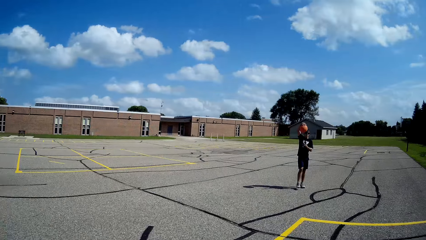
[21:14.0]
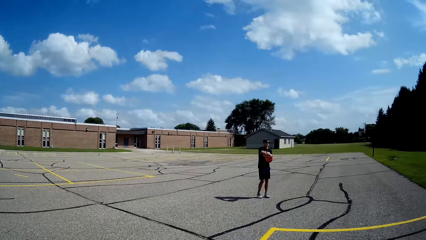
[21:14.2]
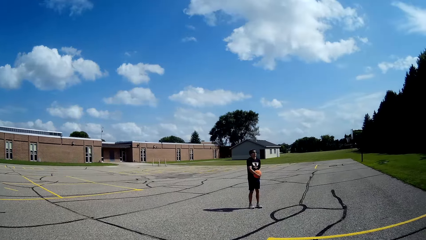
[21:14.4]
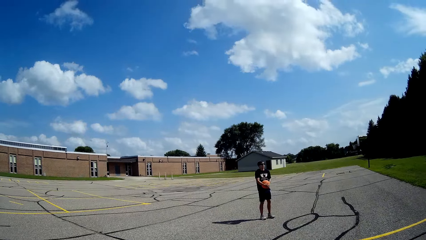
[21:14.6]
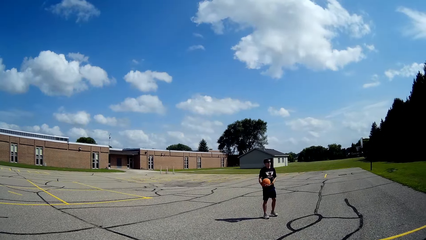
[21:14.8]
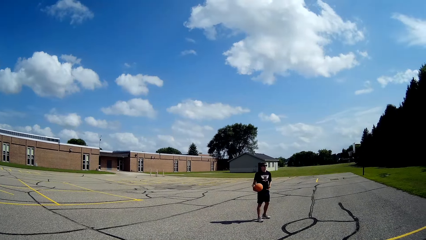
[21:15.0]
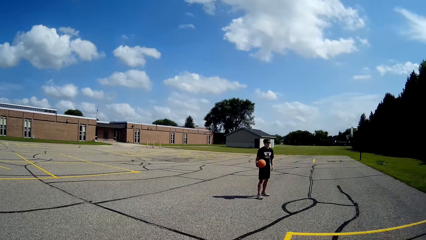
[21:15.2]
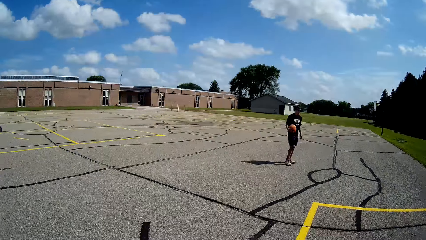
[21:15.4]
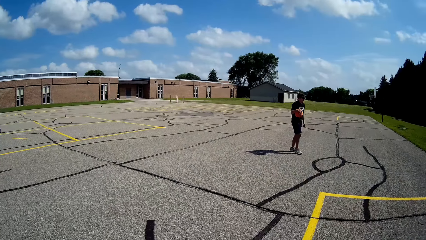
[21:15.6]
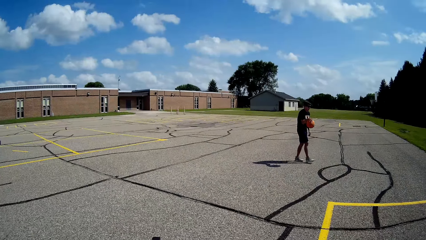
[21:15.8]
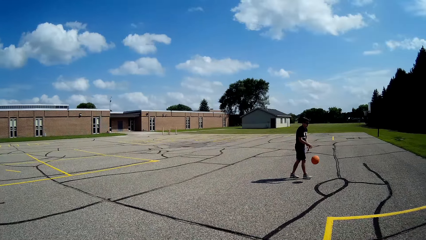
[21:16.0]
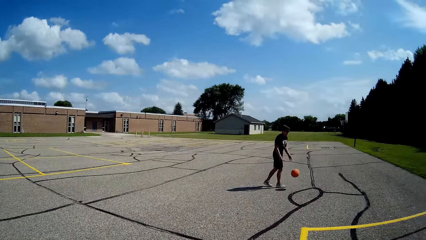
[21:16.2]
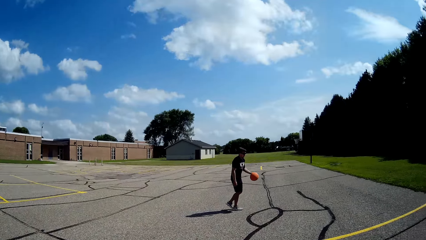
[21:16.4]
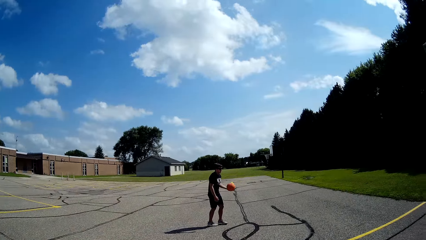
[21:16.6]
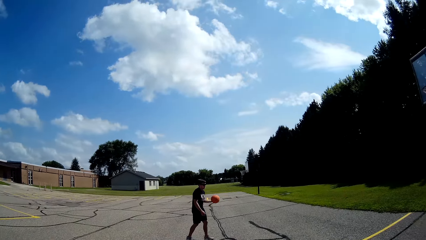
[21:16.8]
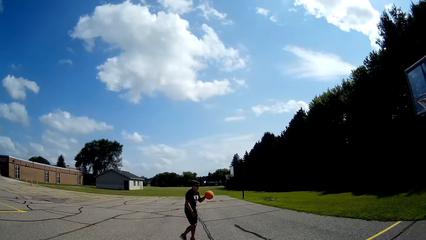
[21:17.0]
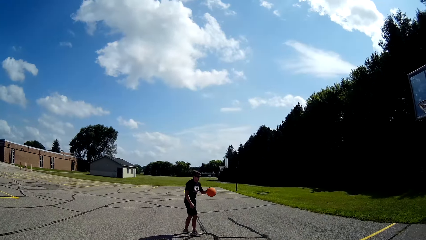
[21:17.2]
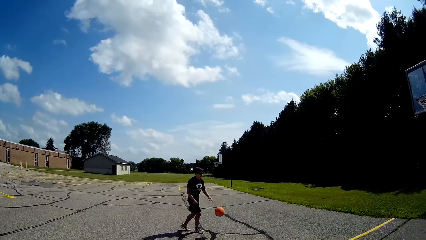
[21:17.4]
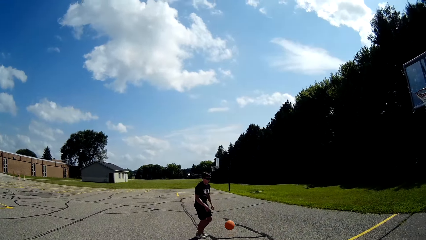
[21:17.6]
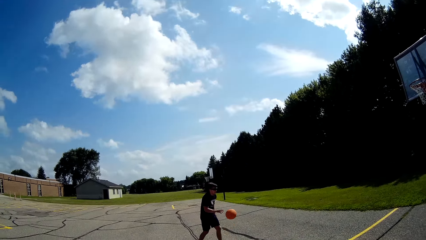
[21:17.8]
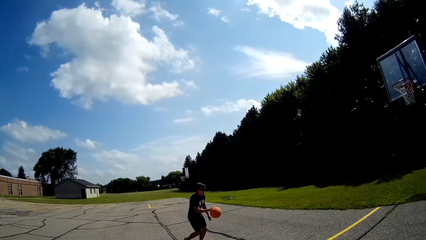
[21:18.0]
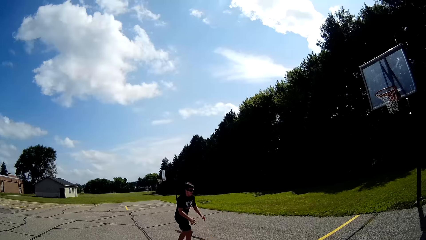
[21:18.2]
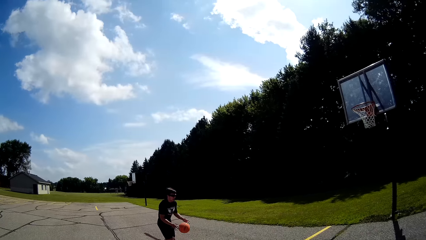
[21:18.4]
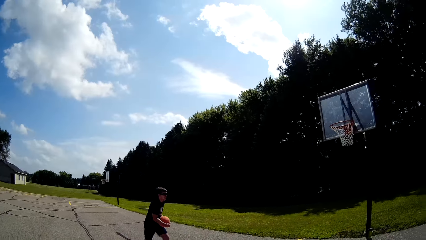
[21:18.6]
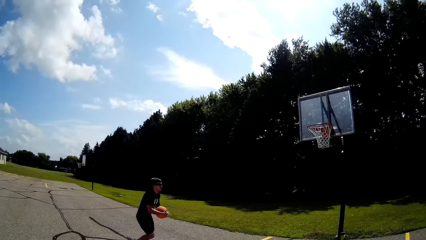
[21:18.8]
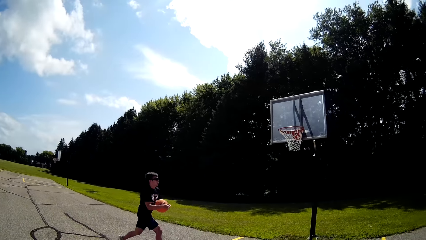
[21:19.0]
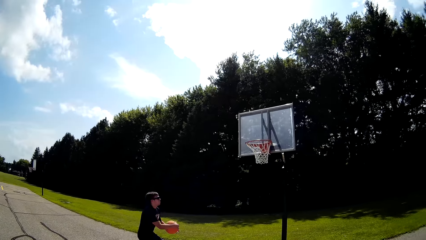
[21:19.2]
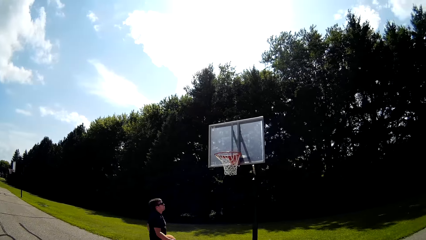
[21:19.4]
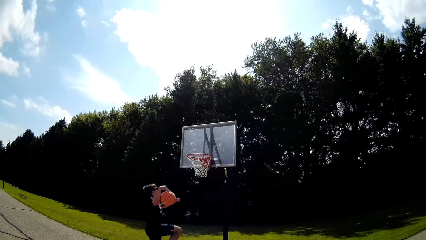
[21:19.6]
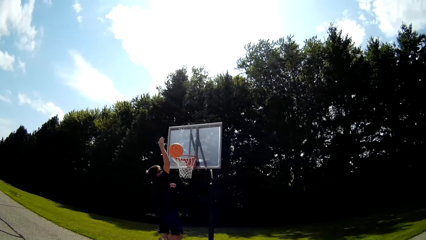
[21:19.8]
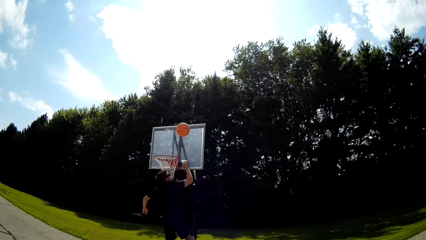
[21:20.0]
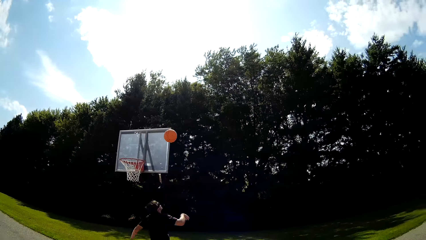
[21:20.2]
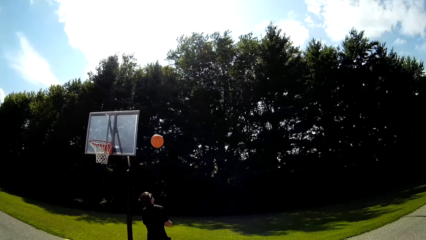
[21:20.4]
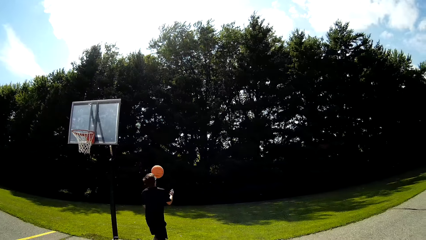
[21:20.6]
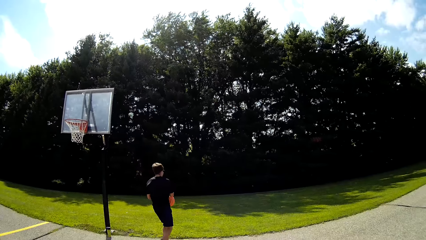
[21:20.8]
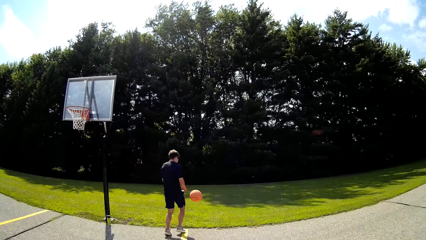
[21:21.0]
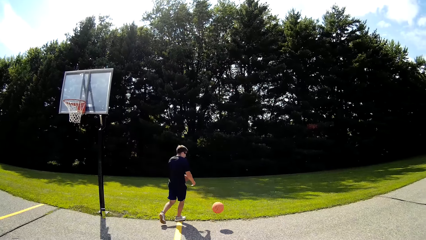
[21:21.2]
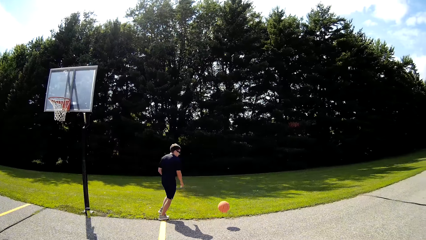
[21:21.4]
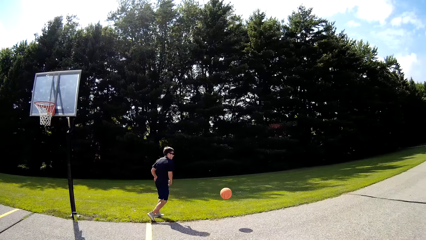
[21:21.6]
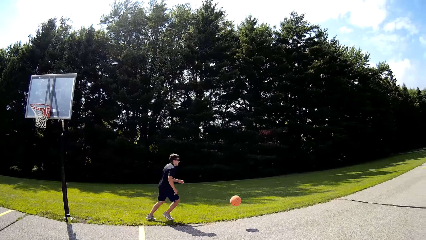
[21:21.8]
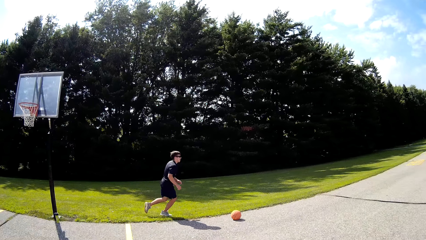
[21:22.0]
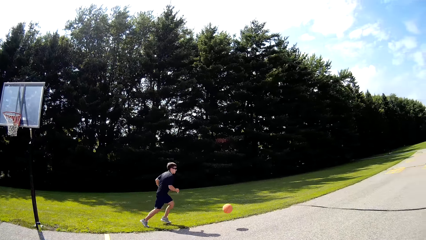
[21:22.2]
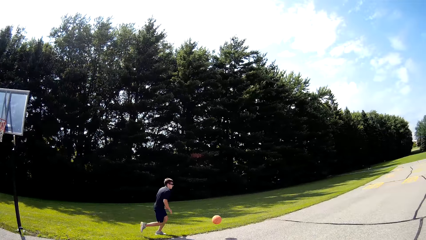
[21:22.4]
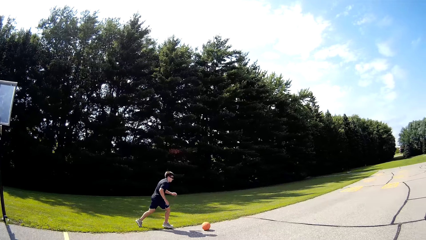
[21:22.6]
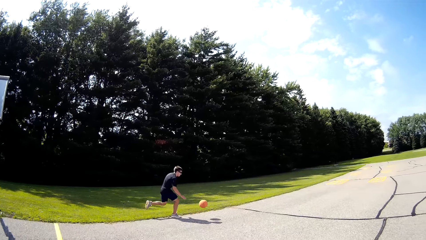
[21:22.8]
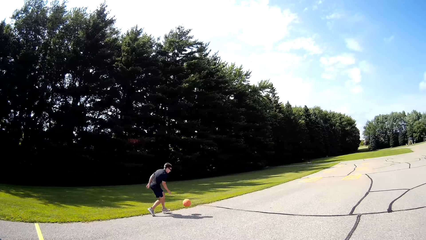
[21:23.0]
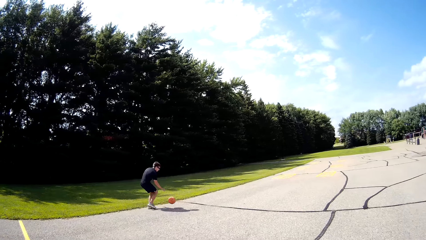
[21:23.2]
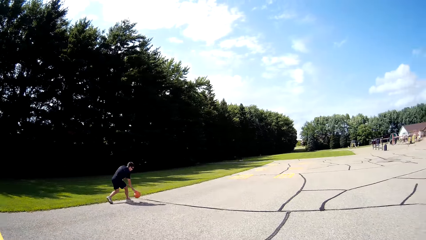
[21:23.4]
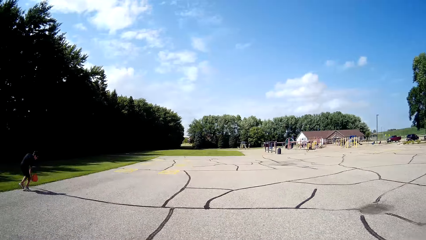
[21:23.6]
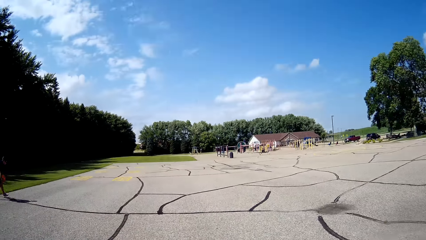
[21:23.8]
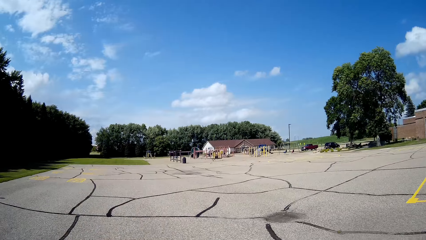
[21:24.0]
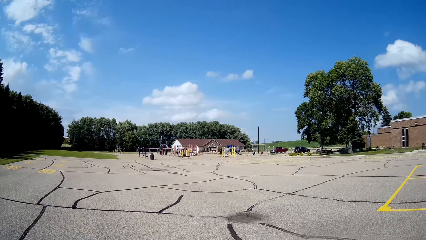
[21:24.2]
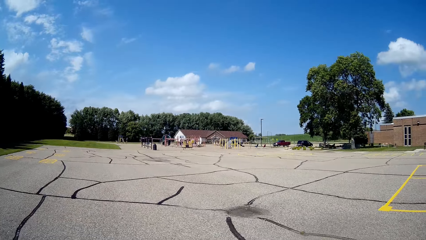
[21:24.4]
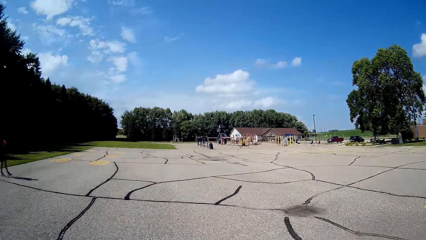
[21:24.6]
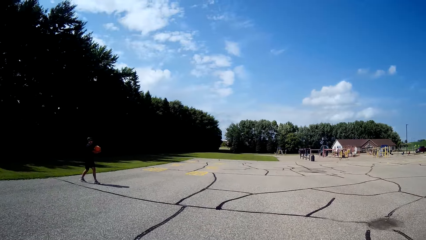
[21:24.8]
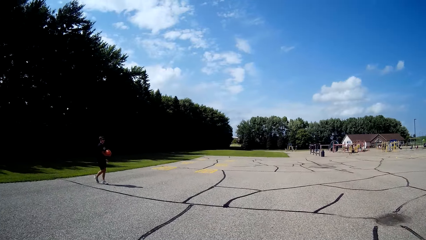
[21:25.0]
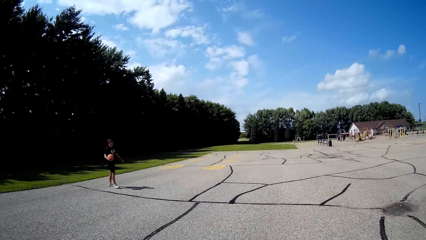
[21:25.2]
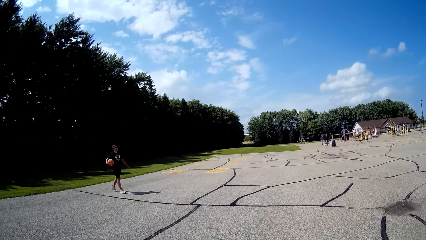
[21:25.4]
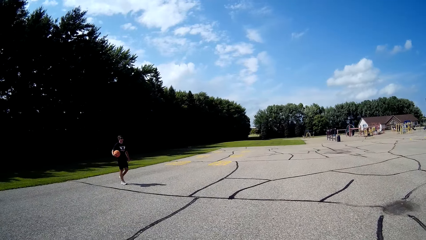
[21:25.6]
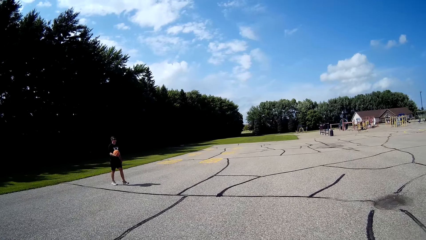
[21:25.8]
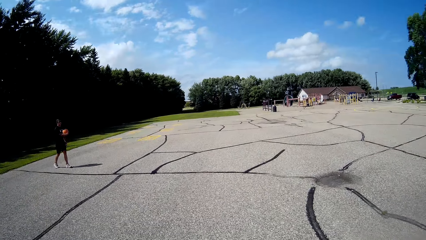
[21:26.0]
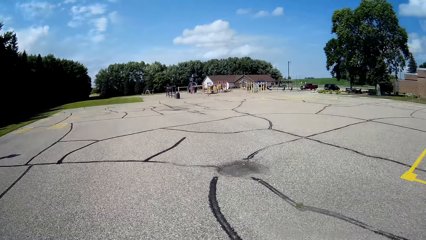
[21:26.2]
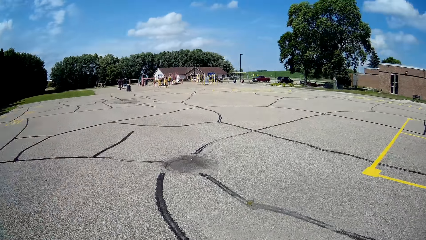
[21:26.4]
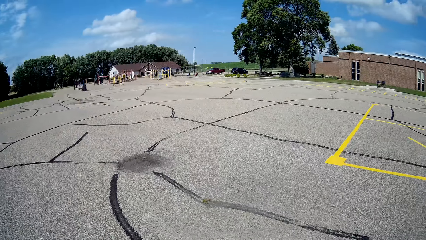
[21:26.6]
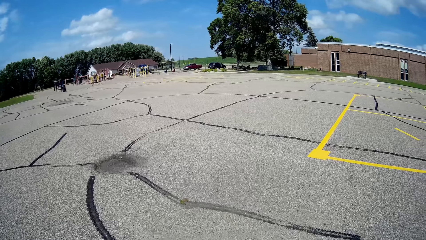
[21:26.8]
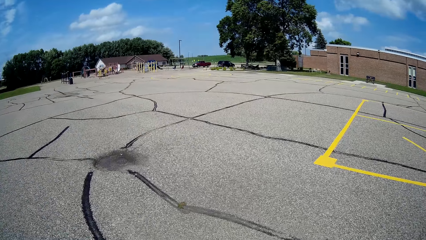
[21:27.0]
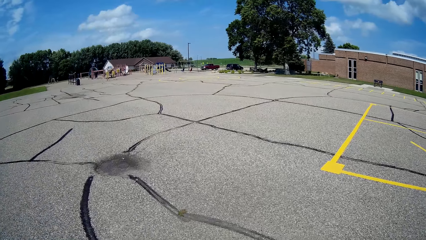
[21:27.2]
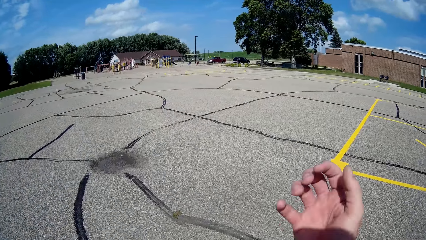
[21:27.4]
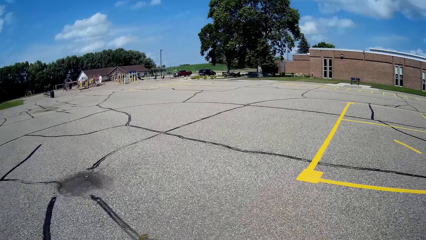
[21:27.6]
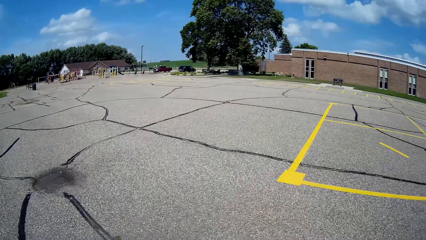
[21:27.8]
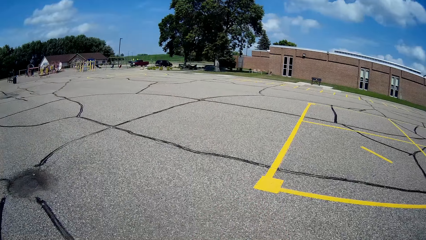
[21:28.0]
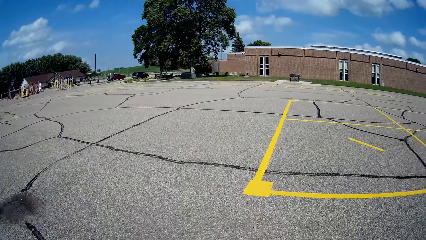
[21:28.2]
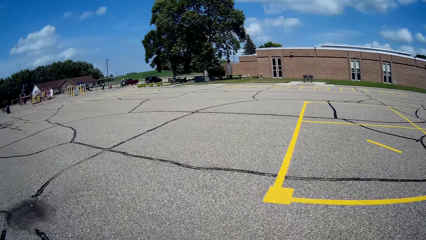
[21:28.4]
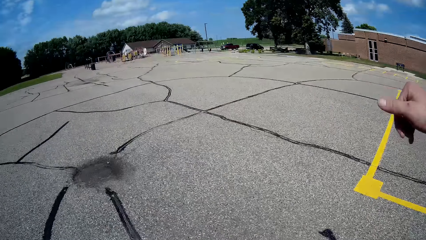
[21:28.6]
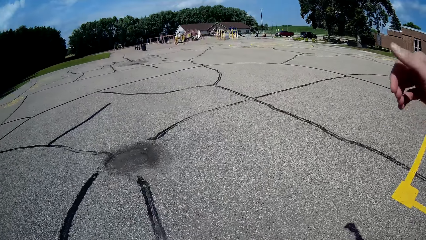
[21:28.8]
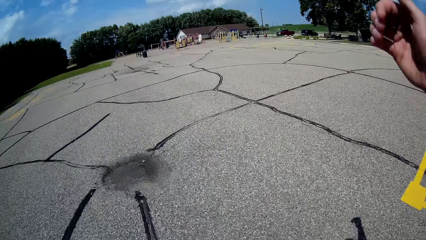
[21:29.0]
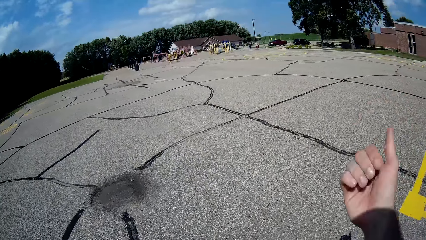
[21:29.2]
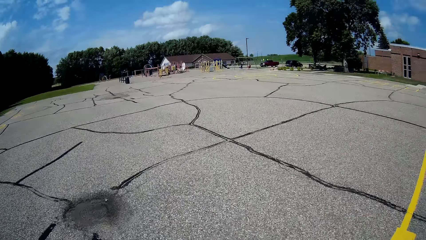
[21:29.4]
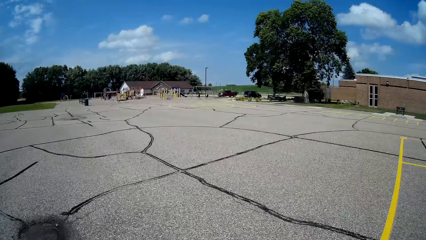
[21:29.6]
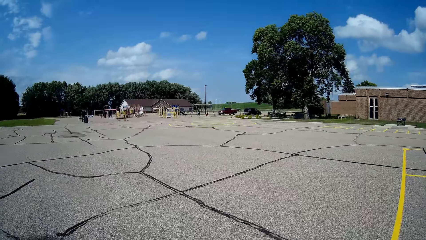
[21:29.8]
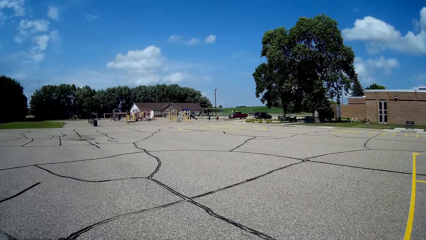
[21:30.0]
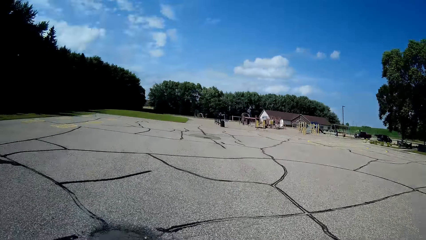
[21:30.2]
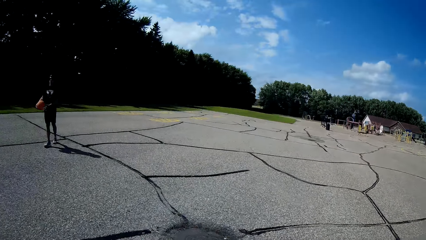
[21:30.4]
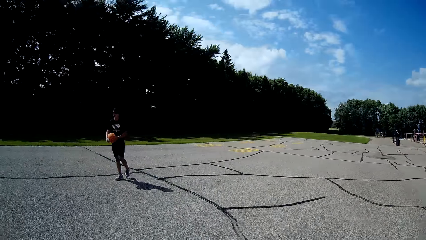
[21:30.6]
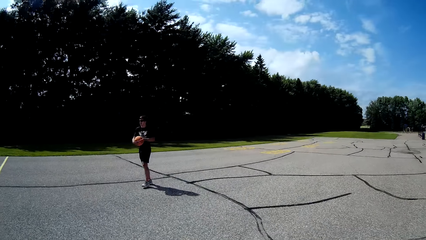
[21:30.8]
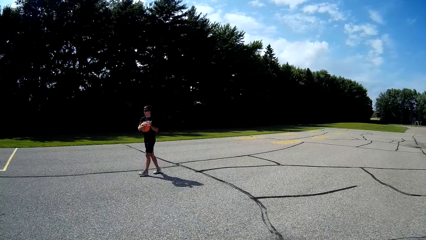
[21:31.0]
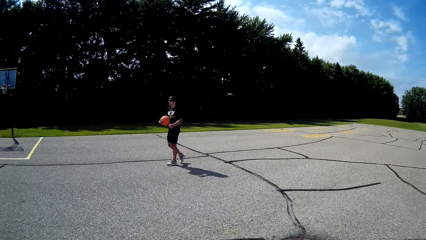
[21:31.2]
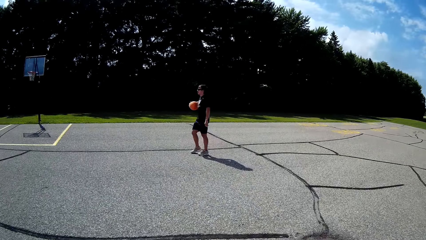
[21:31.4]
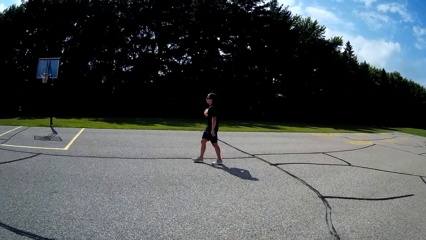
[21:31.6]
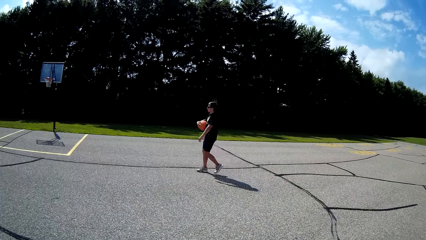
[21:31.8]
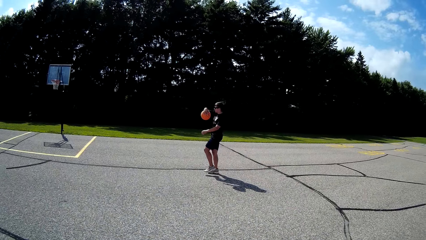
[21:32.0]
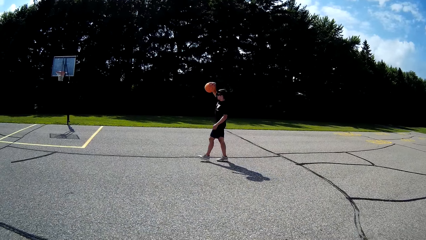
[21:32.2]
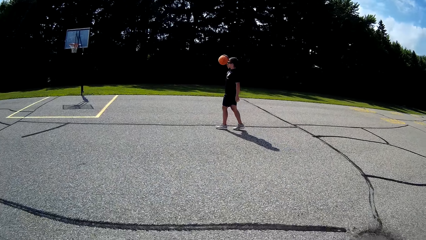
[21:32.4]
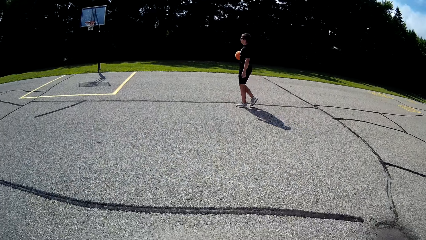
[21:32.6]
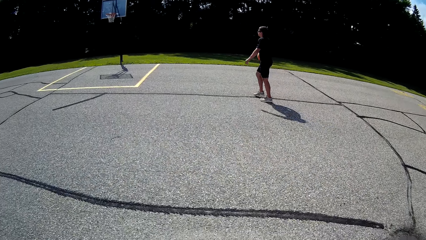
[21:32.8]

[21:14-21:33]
A man bounces the basketball. The camera wearer throws the basketball in the hook. The man catches the basketball and runs after the basketball. The camera wearer converses. The man catches the basketball and walks around the basketball pitch. The camera wearer stretches his hand. He gesticulates with his right hand. He stretches his hand again. The man walks around the basketball pitch.
